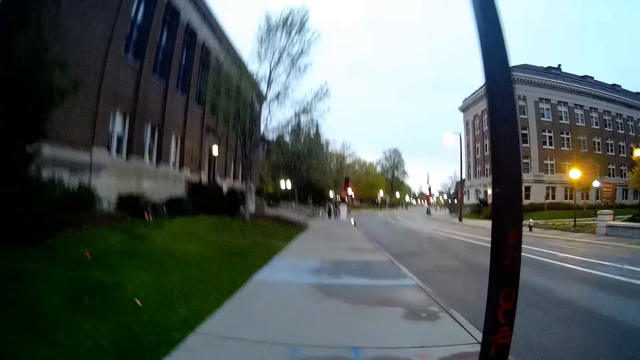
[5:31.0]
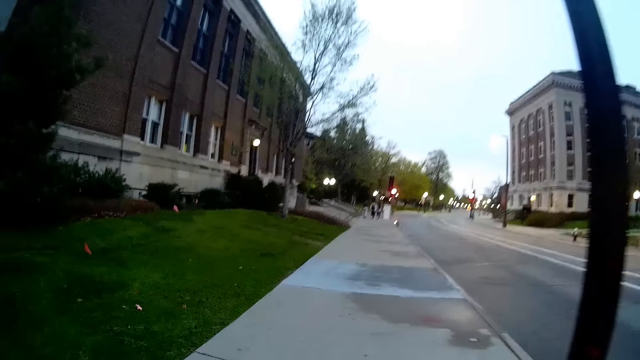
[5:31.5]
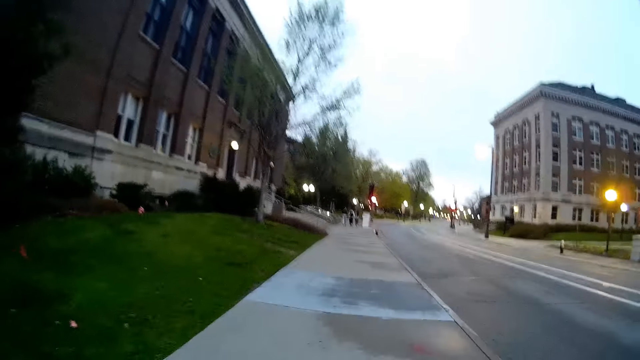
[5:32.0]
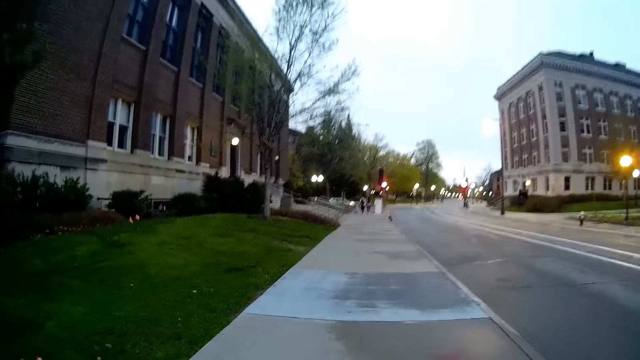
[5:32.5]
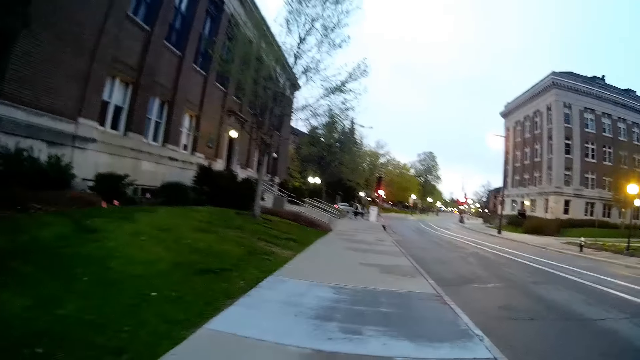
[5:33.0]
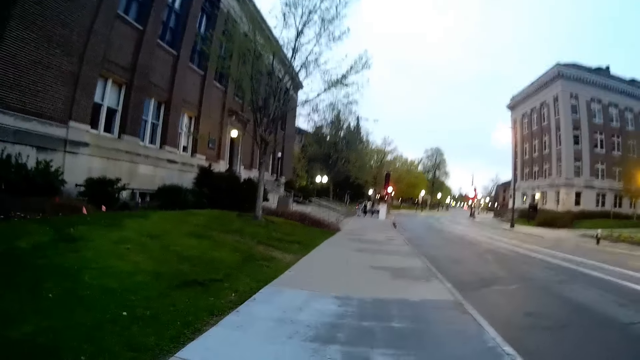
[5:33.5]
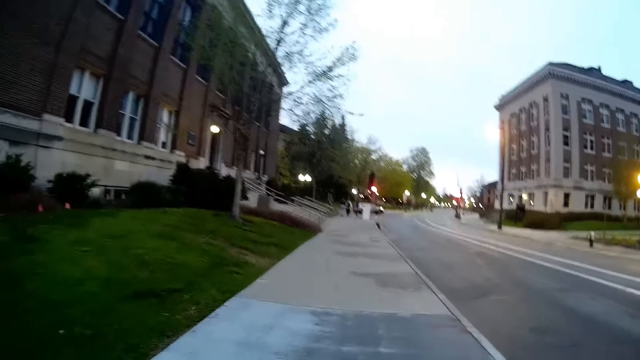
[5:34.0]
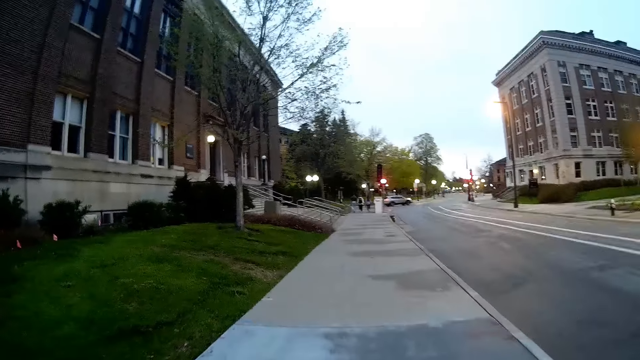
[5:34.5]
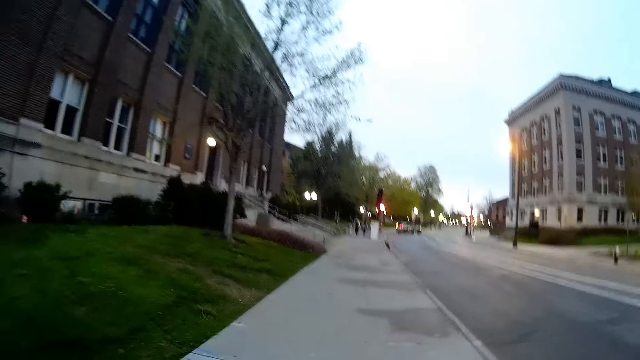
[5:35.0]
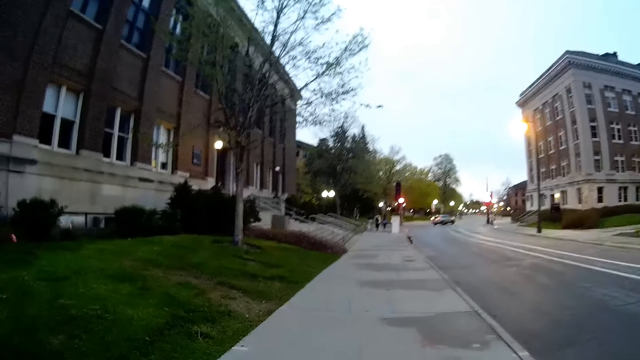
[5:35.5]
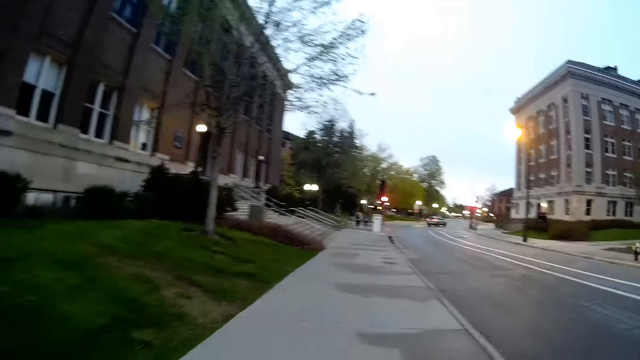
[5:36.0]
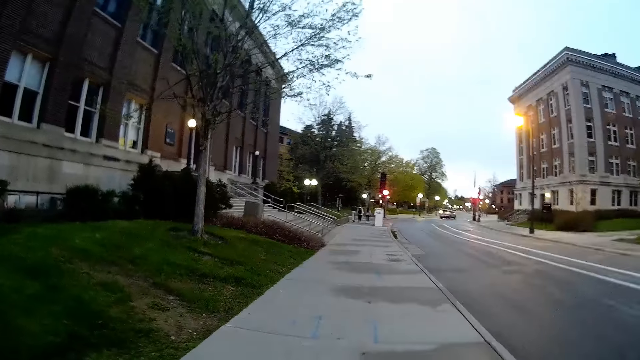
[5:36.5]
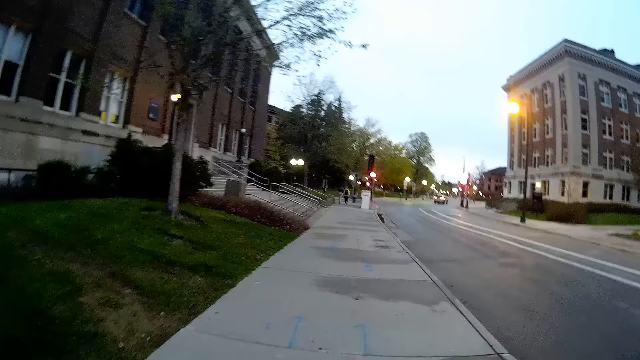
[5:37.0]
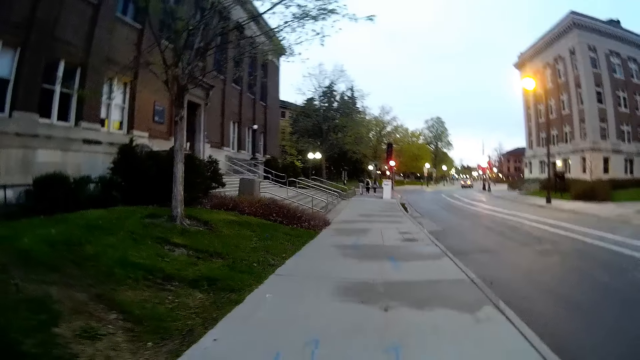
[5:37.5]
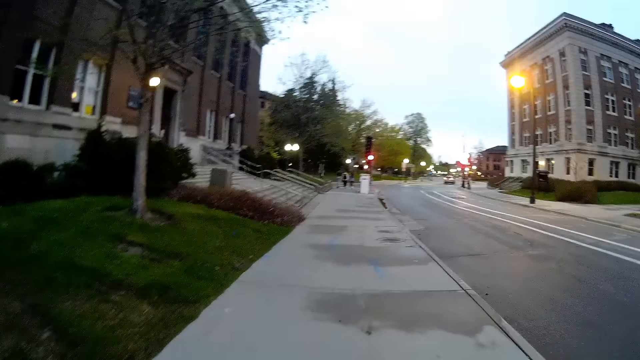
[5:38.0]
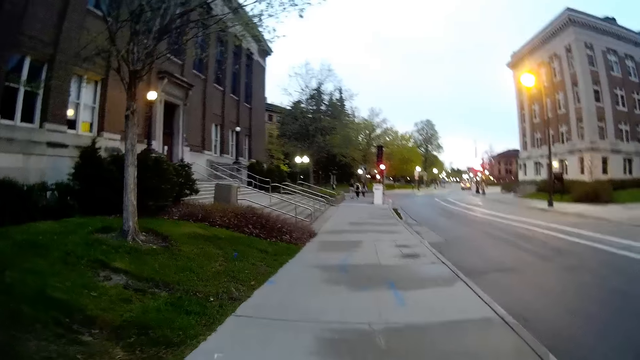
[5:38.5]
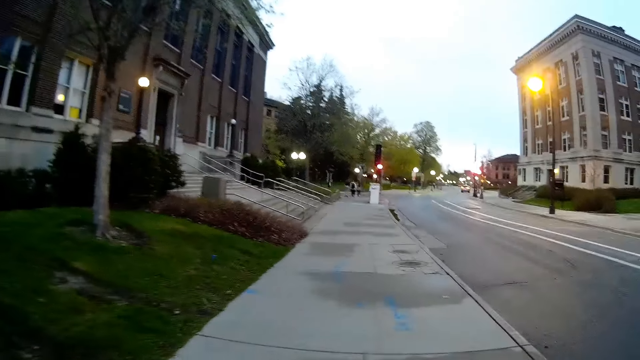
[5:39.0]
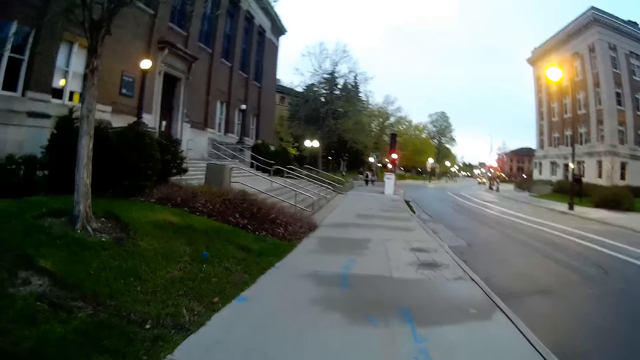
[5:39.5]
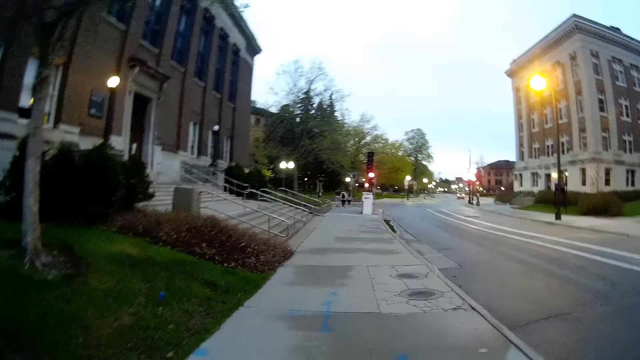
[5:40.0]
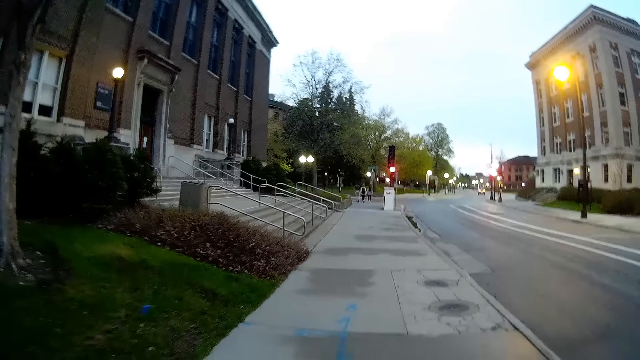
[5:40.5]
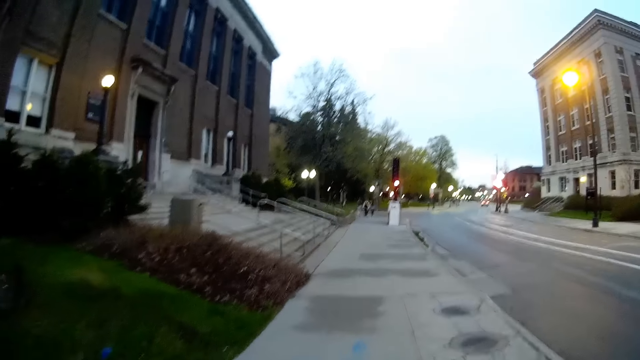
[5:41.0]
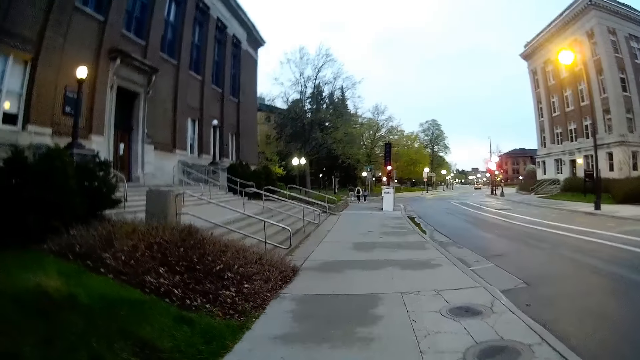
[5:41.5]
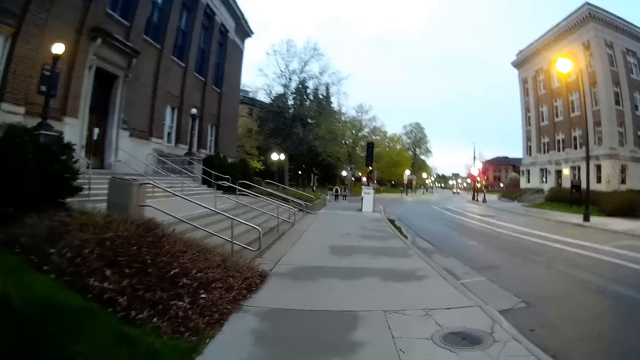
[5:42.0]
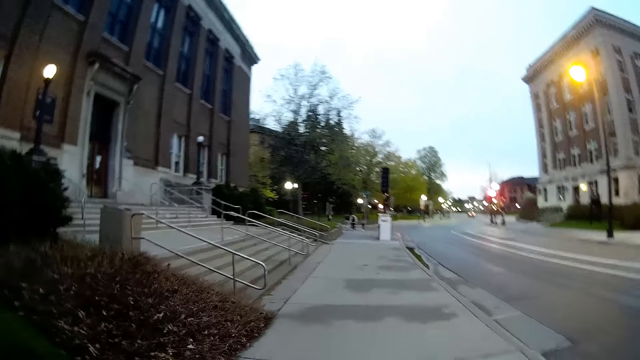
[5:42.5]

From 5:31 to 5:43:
The woman interacts with the camera wearer.

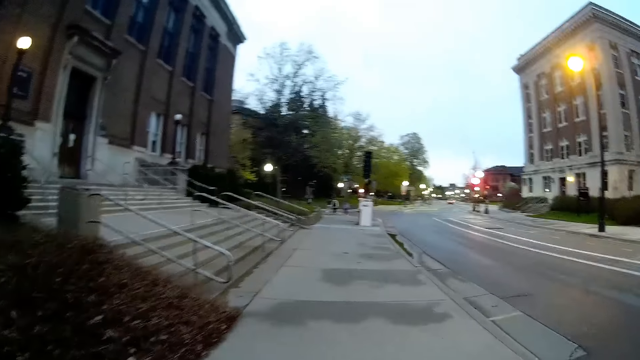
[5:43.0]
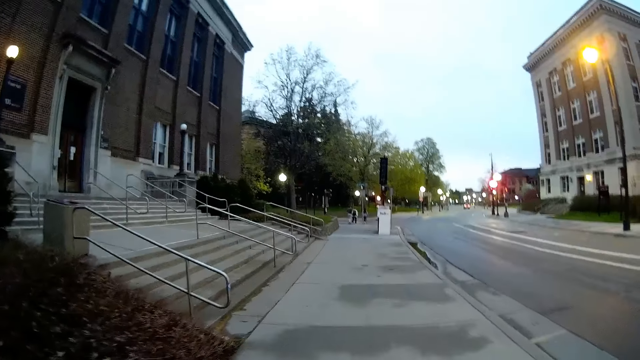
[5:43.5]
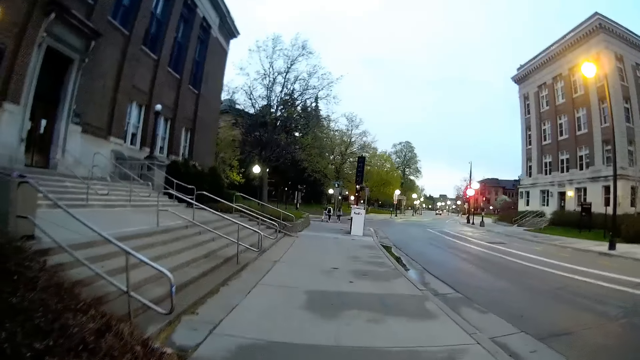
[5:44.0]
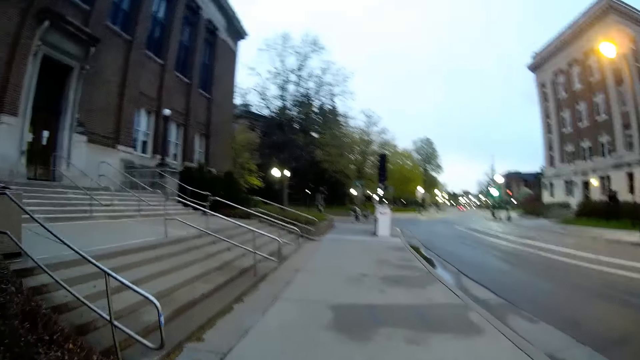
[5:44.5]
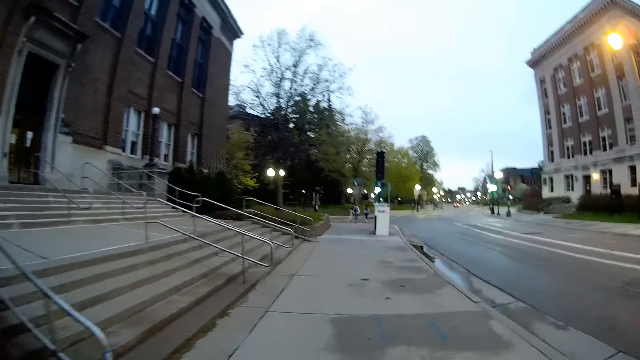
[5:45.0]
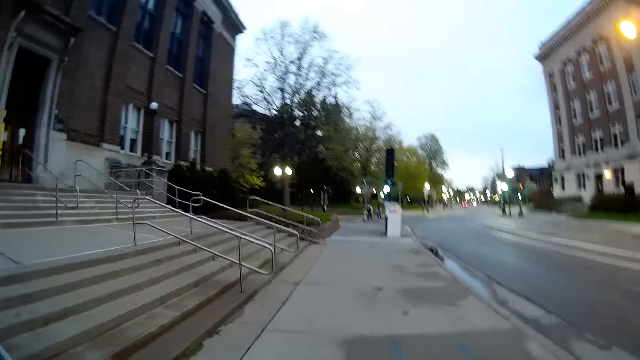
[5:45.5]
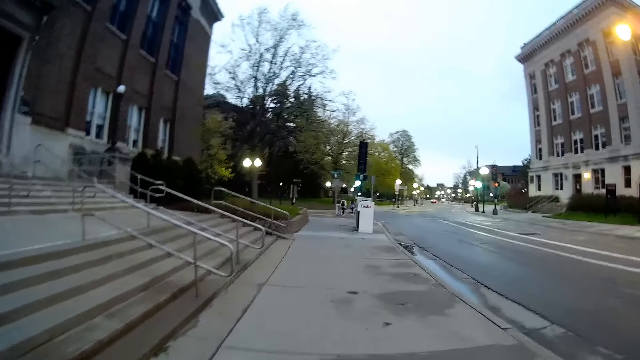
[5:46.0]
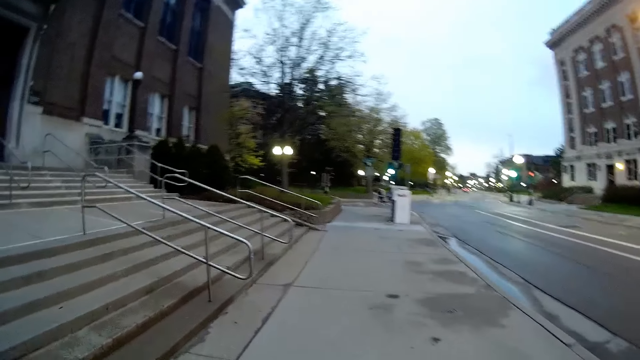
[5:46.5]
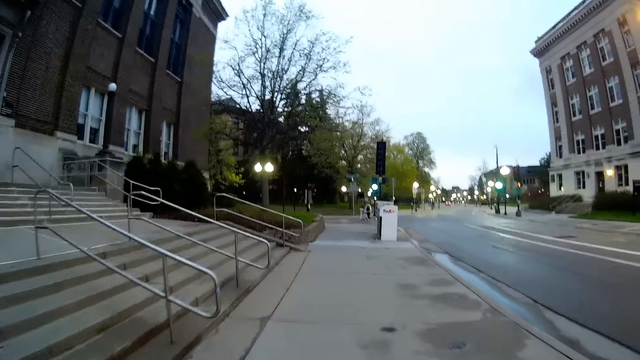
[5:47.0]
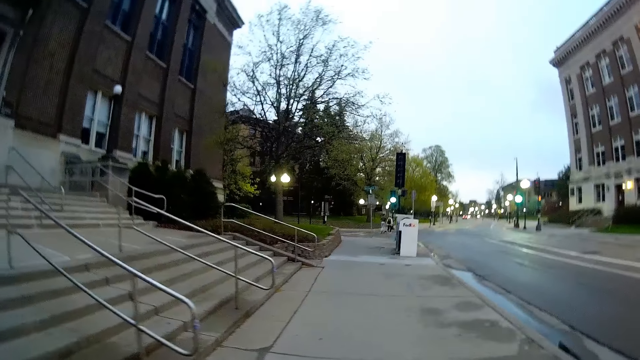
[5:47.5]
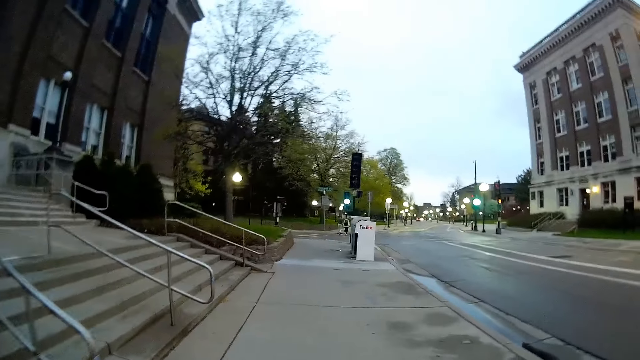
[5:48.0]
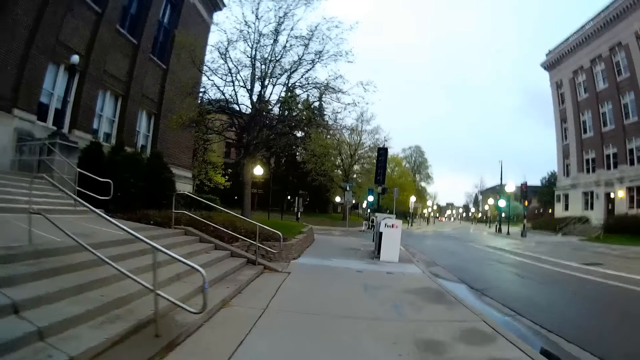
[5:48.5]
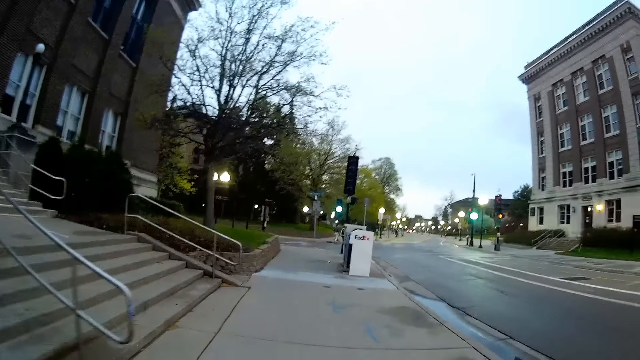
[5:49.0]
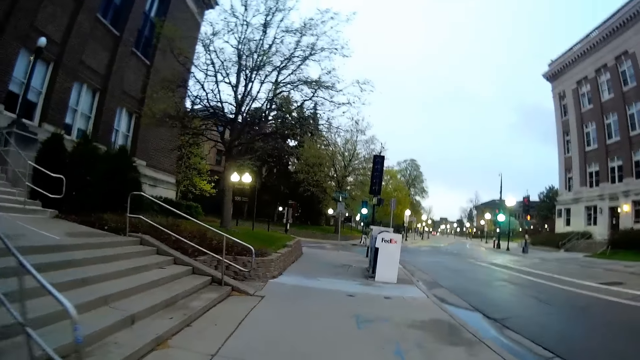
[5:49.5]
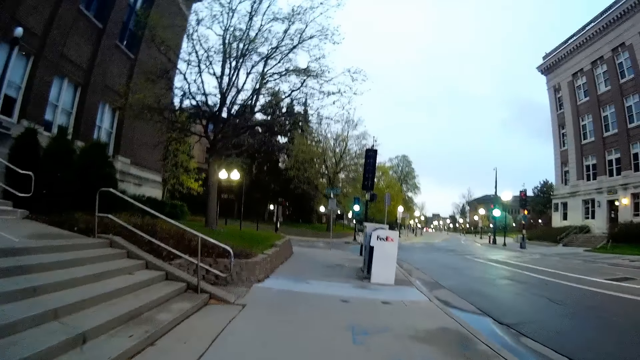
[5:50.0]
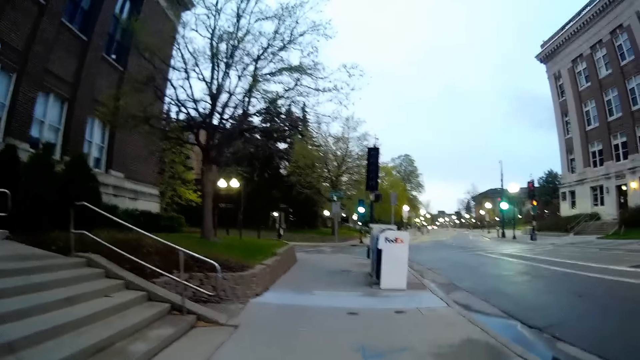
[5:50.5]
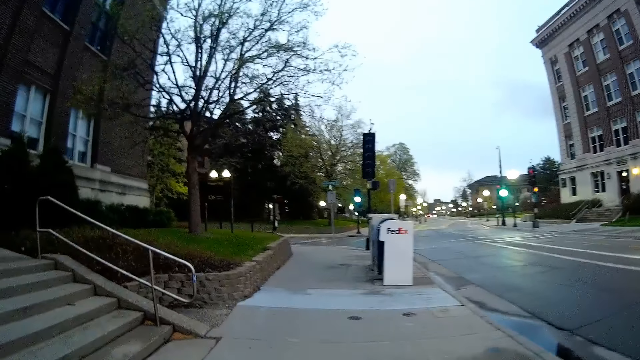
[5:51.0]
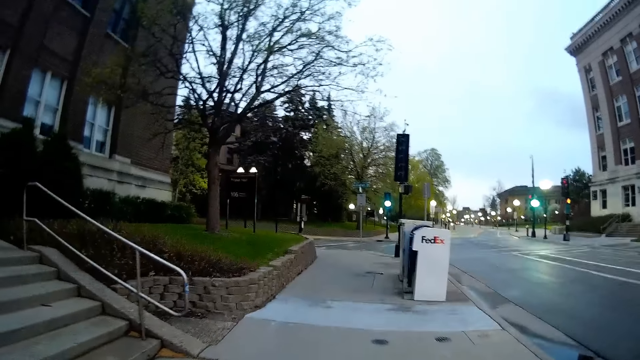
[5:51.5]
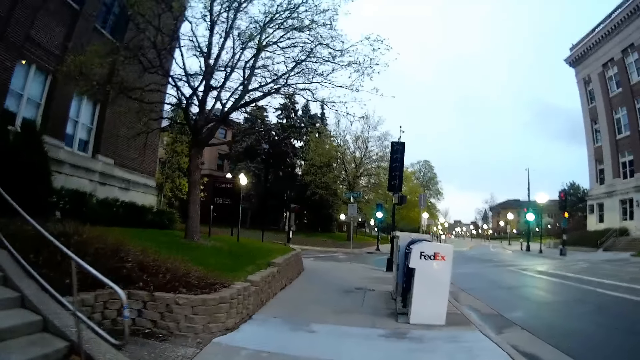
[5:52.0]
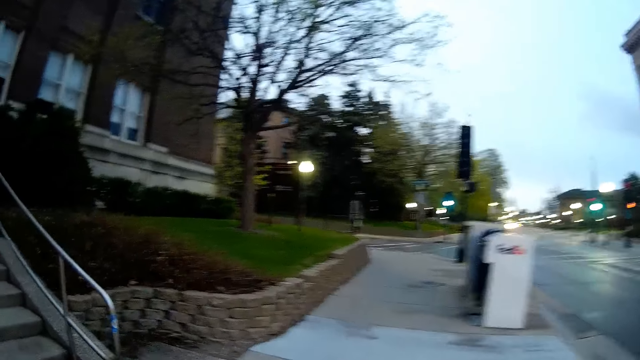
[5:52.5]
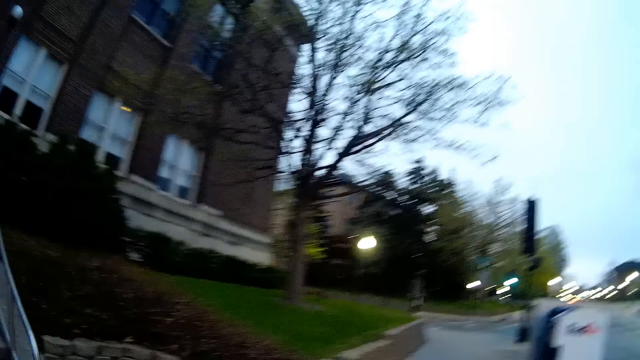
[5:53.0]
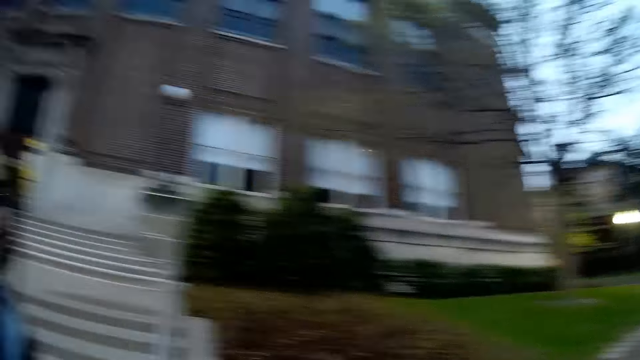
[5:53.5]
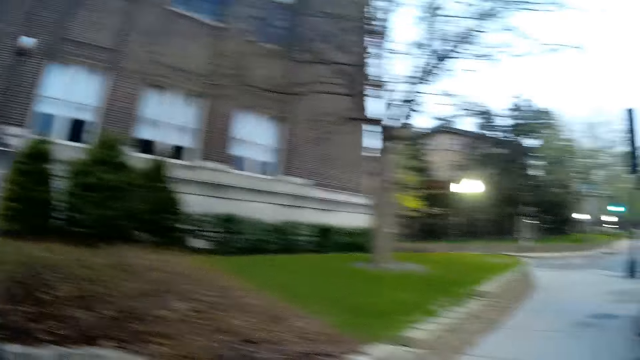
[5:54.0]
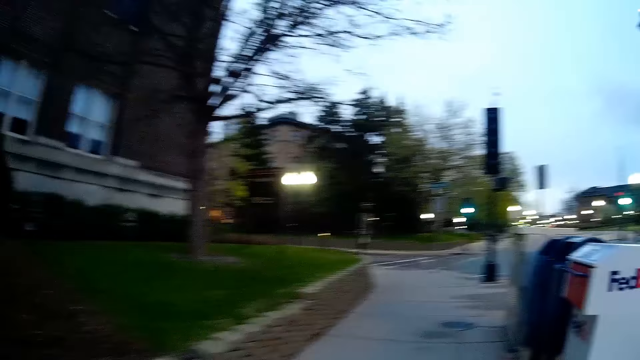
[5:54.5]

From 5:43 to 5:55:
The woman interacts with the camera wearer.
